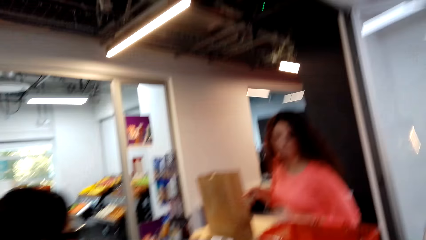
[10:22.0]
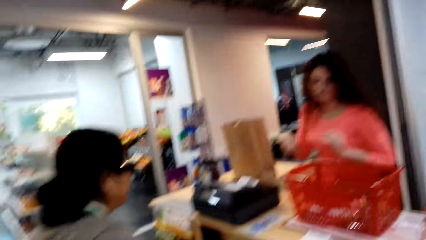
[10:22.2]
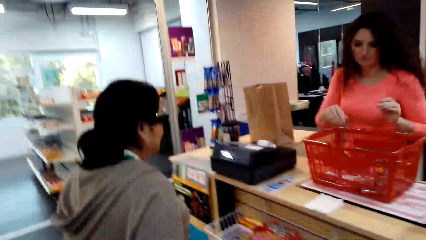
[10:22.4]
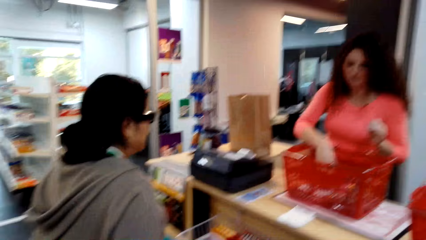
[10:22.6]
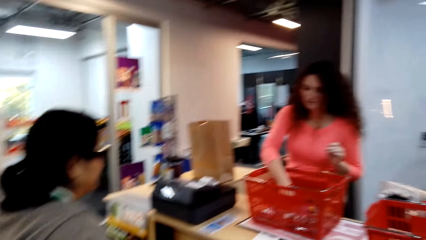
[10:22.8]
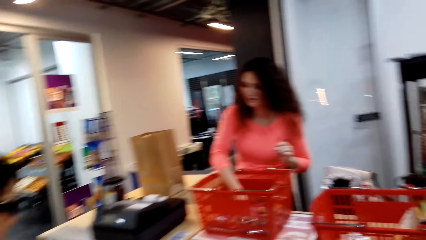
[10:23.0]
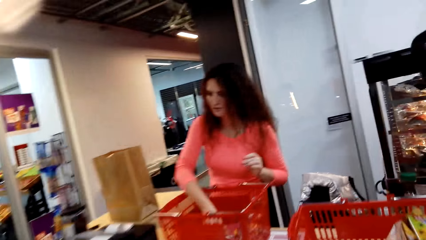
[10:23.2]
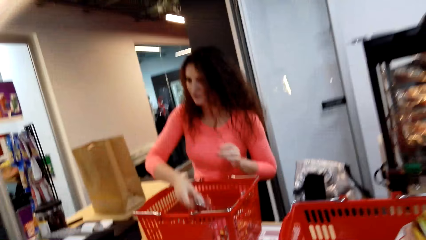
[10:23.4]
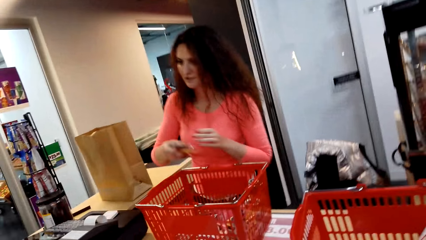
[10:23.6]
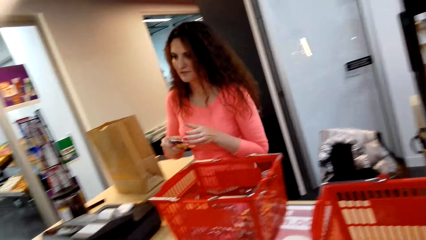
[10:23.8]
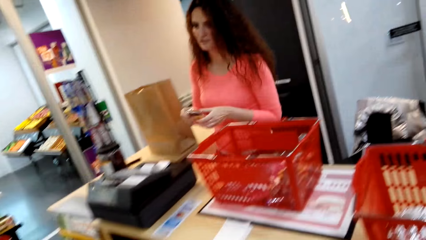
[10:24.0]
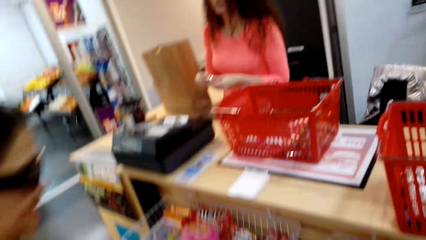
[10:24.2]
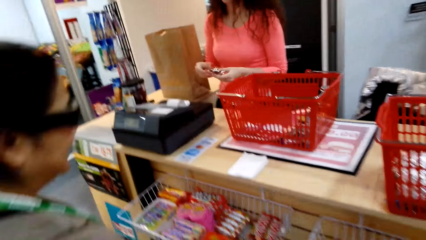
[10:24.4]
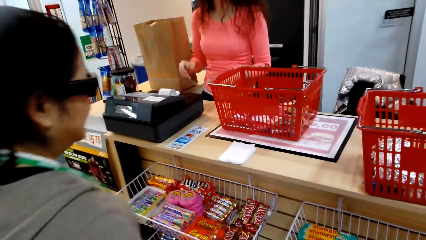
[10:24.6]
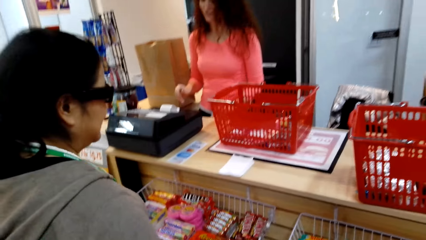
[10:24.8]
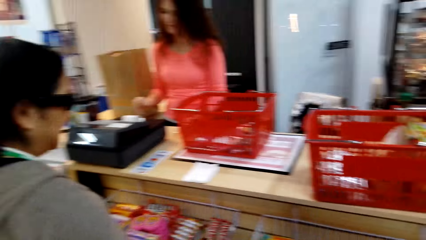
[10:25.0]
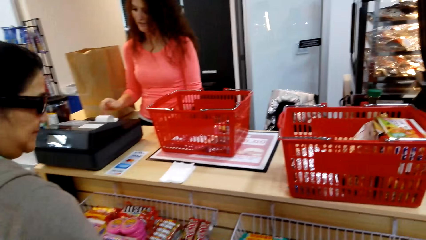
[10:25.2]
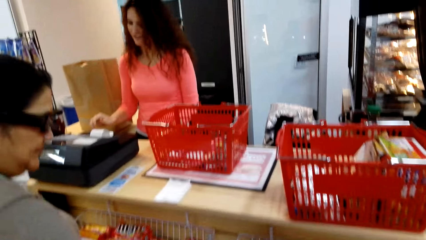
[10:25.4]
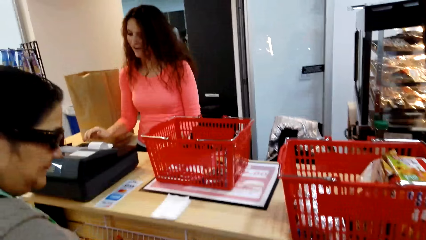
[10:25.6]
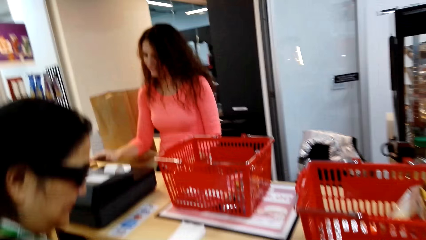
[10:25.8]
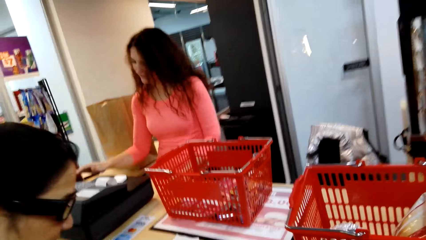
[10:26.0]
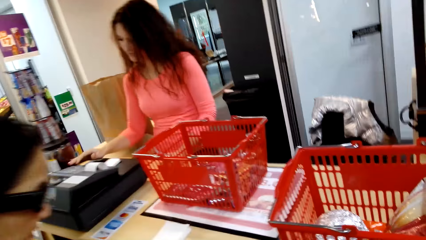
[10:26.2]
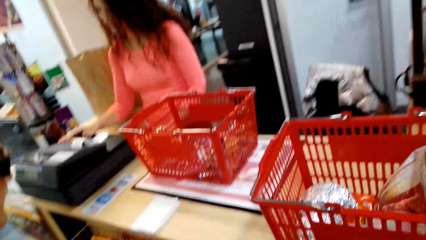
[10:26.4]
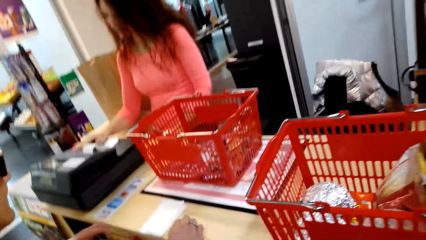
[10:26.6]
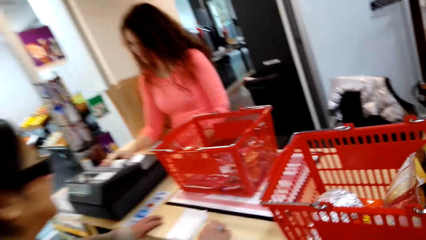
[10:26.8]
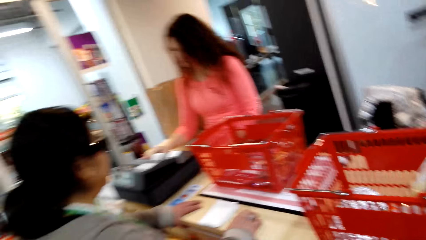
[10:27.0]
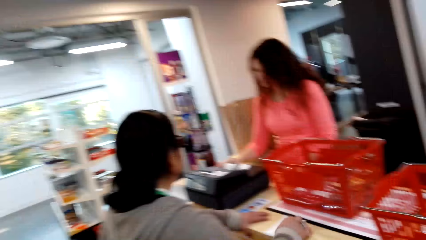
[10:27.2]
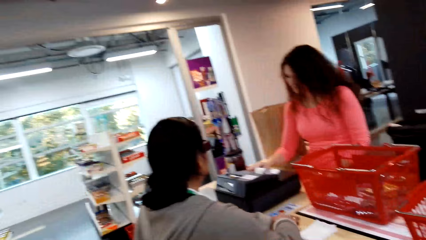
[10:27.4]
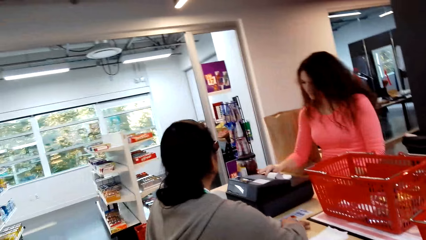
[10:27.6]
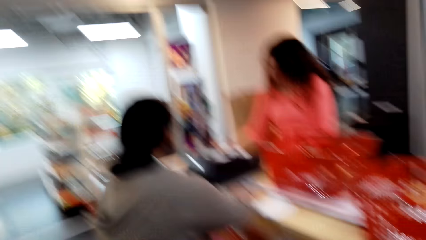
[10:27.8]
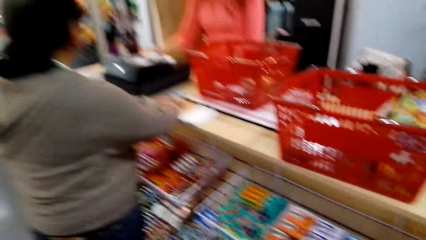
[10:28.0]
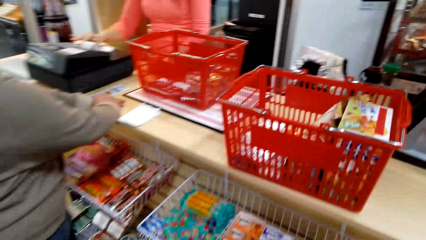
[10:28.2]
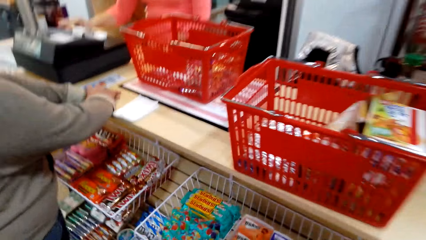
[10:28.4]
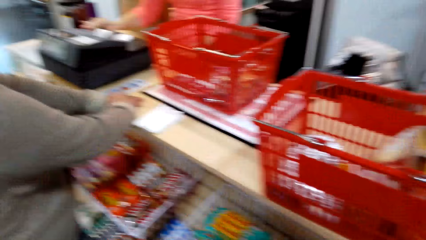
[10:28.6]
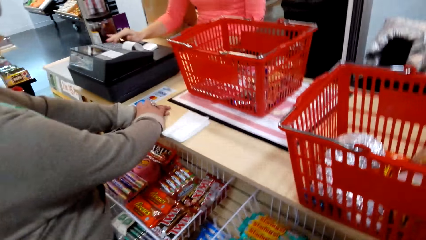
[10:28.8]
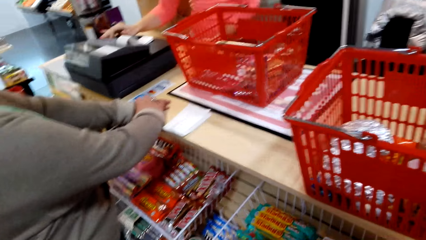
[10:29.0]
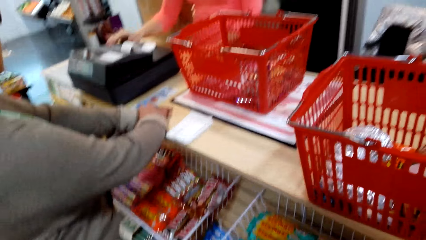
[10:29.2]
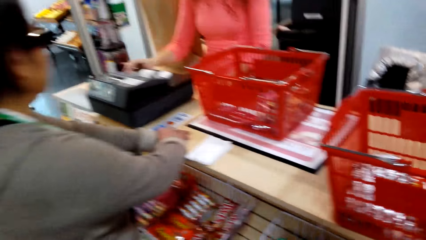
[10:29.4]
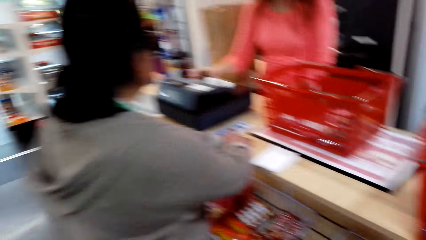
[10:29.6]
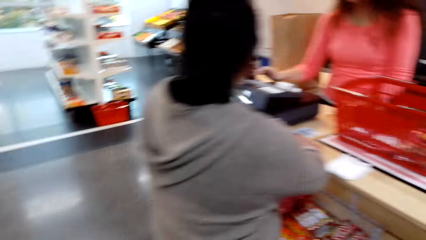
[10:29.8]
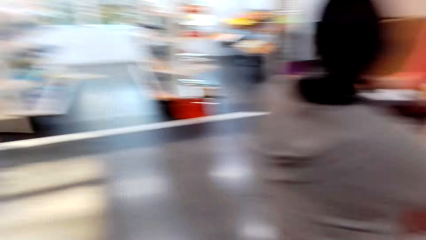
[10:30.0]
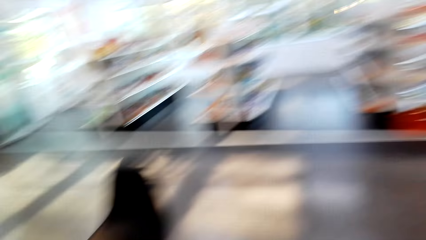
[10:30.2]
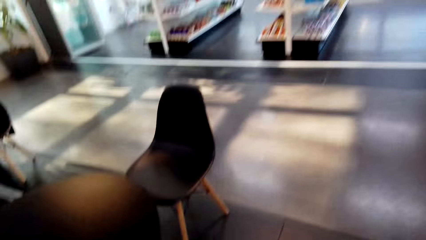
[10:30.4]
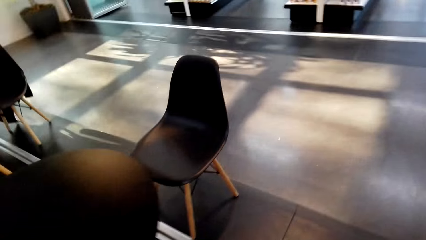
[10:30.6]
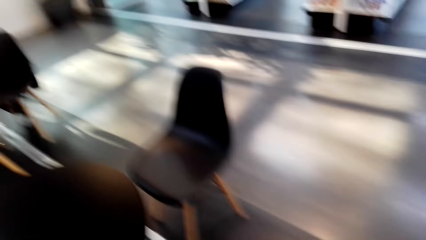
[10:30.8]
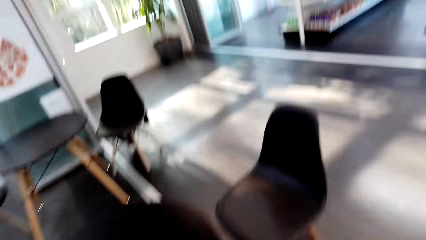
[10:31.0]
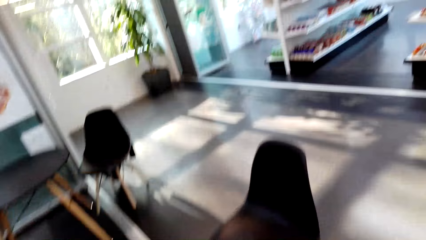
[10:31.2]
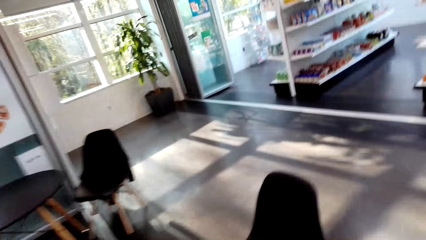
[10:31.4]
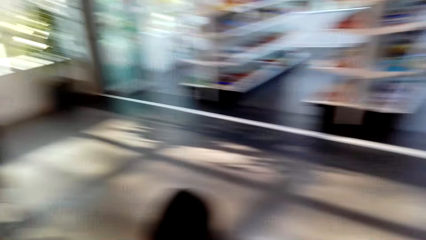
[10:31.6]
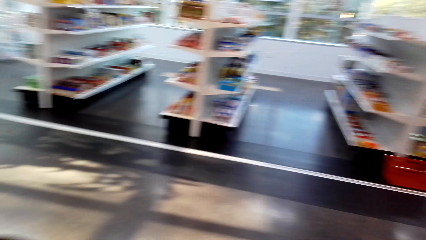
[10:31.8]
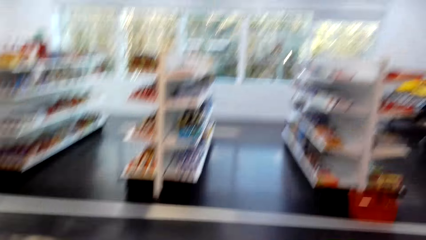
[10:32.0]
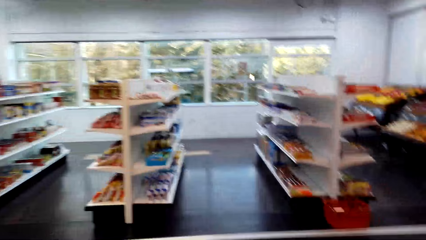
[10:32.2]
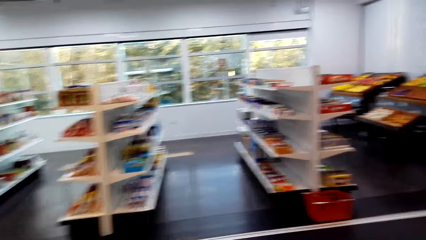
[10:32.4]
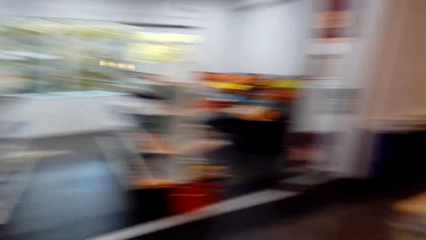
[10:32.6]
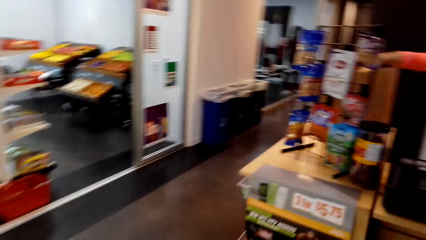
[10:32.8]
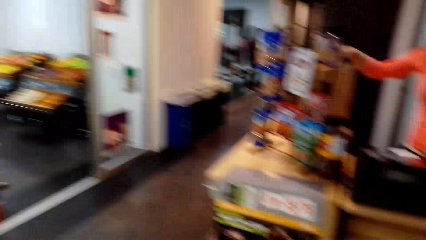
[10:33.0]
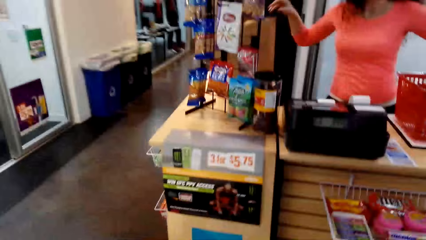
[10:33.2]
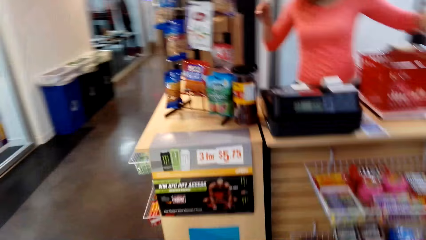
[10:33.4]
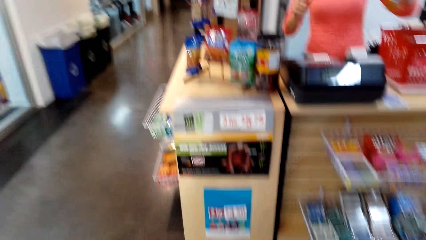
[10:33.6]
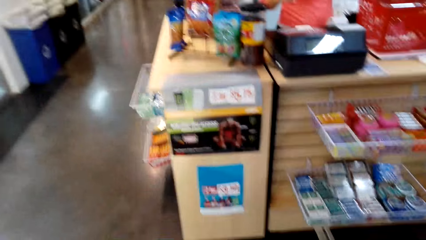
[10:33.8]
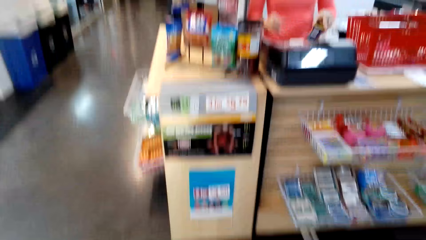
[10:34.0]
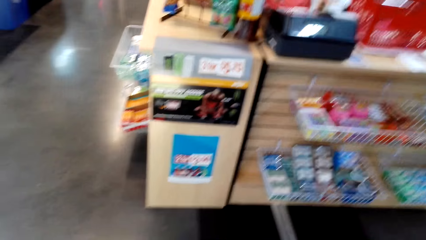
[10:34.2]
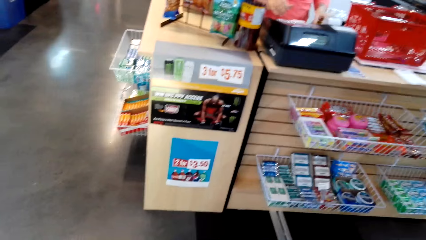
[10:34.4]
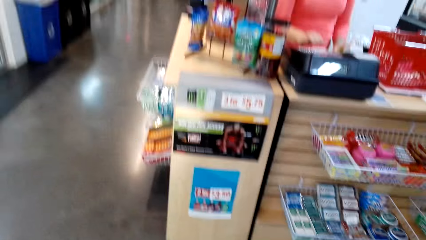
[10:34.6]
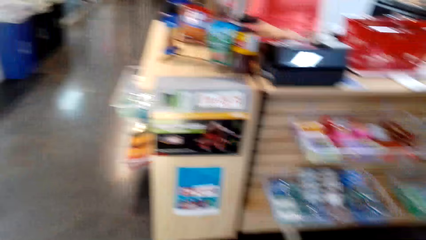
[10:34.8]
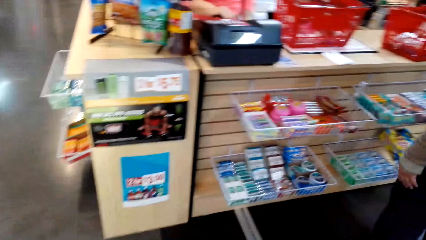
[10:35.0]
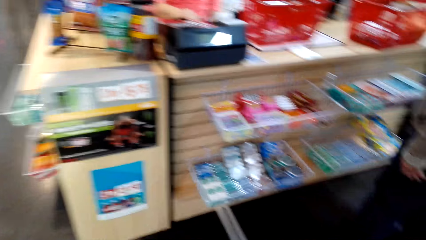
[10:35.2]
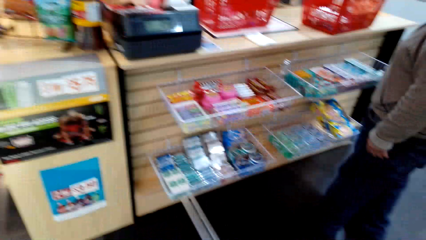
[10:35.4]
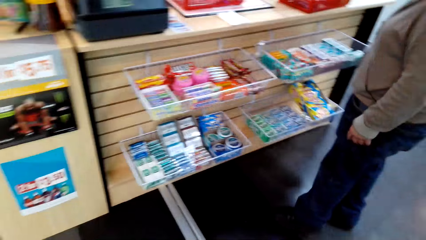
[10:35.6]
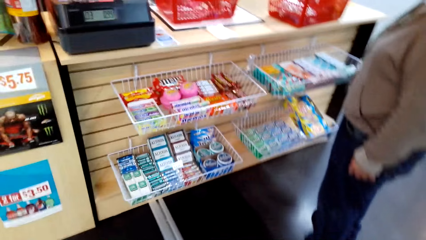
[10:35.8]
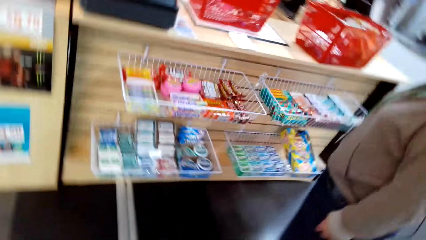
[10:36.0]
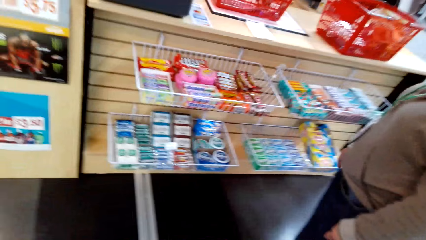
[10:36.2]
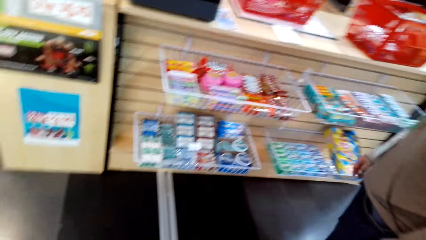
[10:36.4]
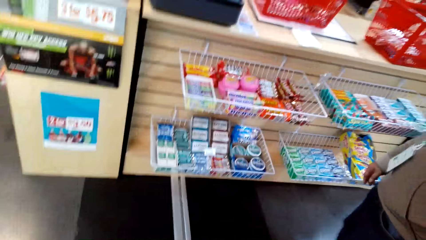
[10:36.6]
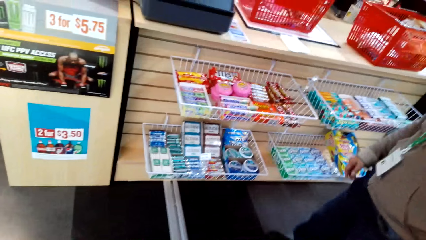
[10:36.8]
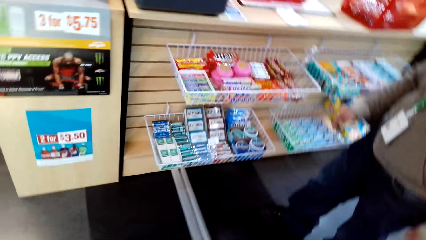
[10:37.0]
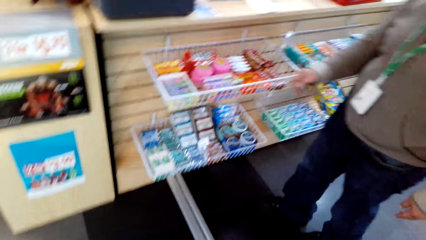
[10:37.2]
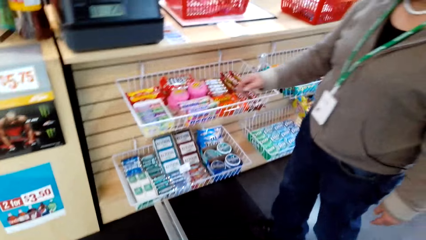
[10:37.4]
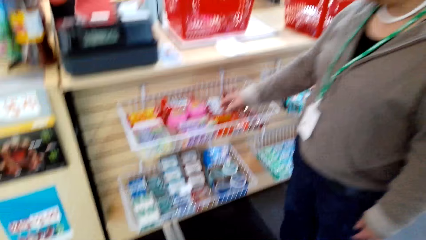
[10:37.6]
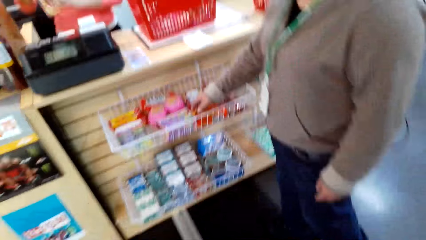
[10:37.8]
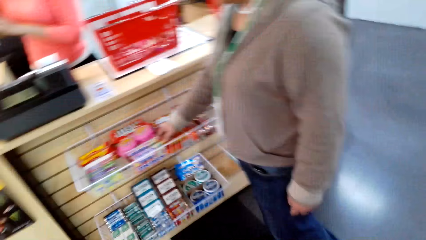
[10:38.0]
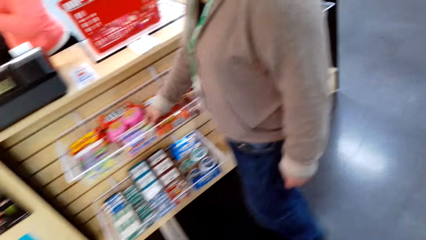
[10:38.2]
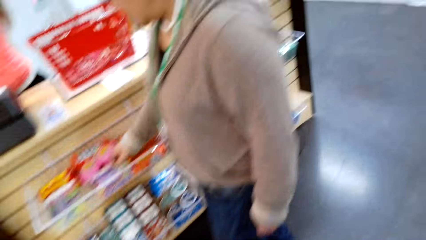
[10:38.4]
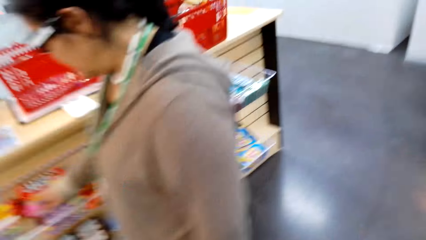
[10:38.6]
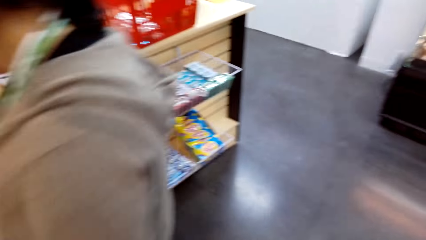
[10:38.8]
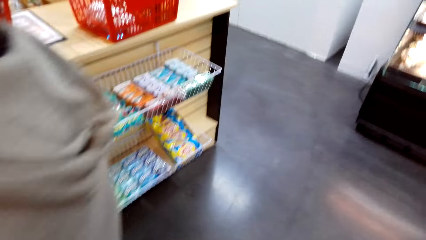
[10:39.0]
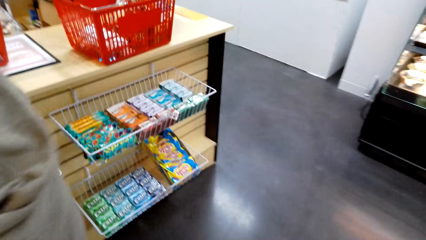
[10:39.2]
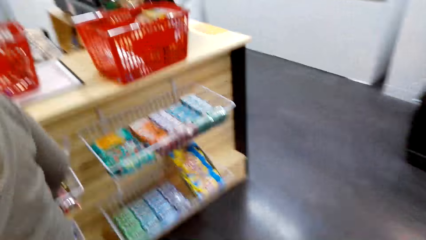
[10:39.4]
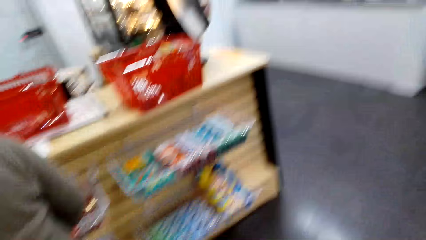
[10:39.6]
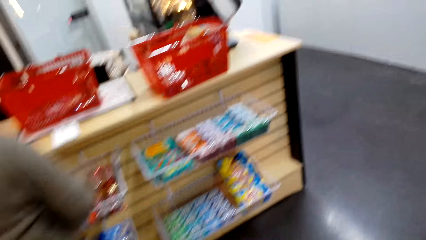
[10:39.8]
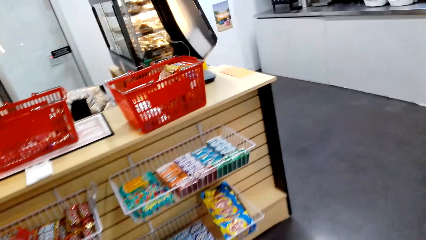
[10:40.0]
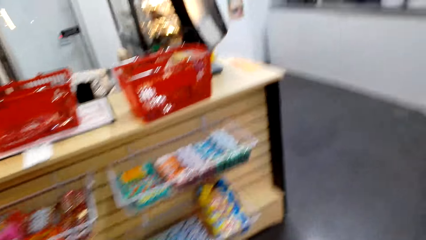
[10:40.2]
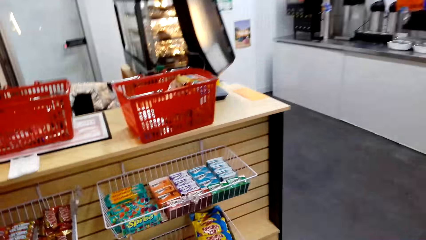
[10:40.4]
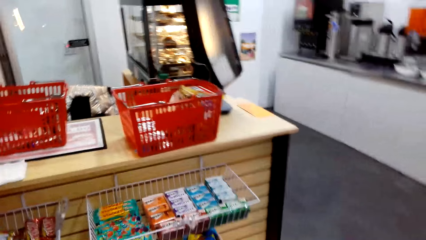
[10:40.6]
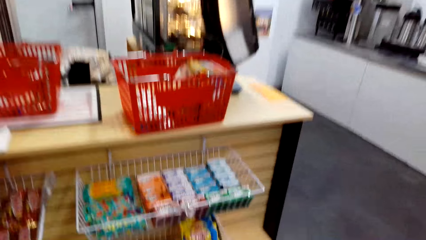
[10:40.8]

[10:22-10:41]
A lady picks something from the shopping basket. The lady enters something in the sales machine. The lady picks something.
